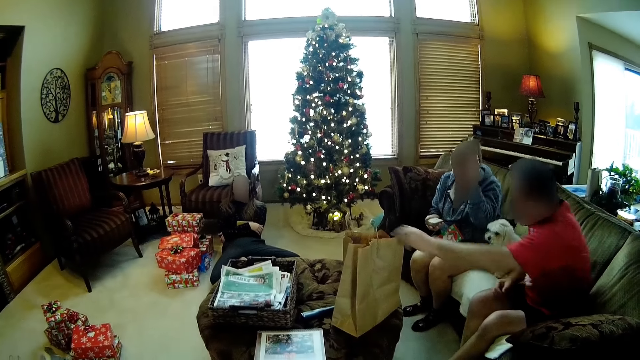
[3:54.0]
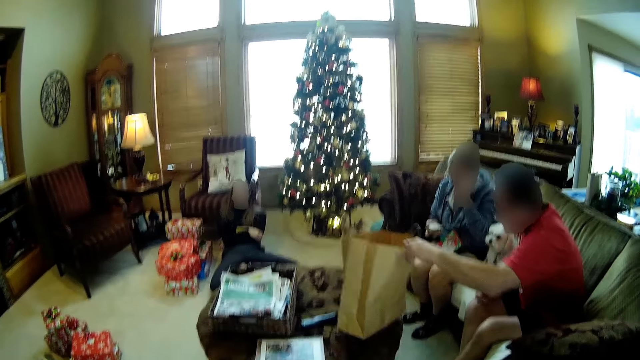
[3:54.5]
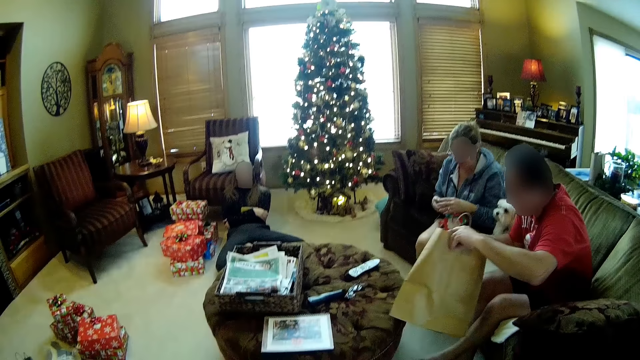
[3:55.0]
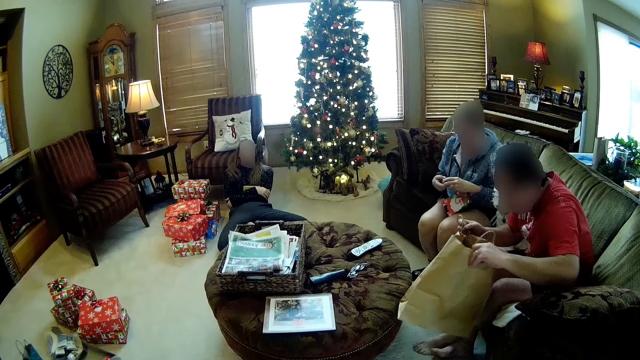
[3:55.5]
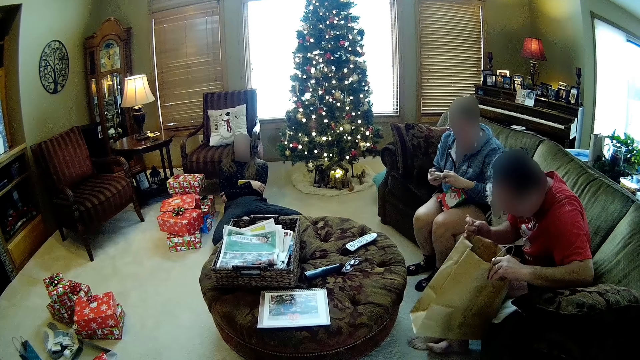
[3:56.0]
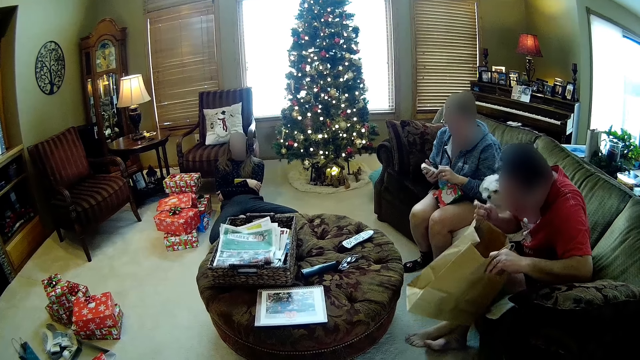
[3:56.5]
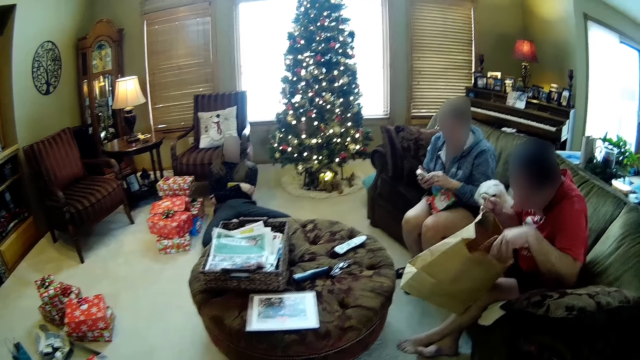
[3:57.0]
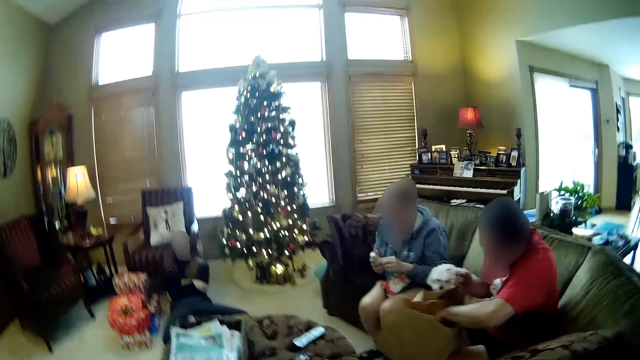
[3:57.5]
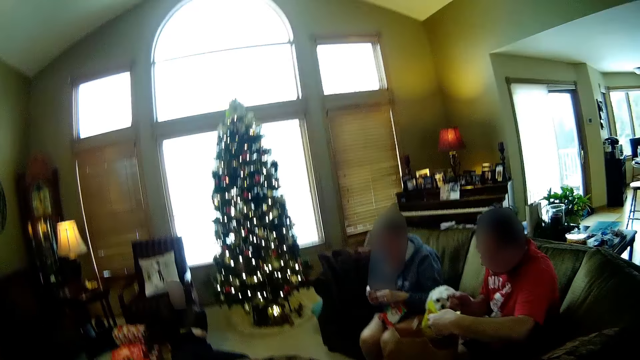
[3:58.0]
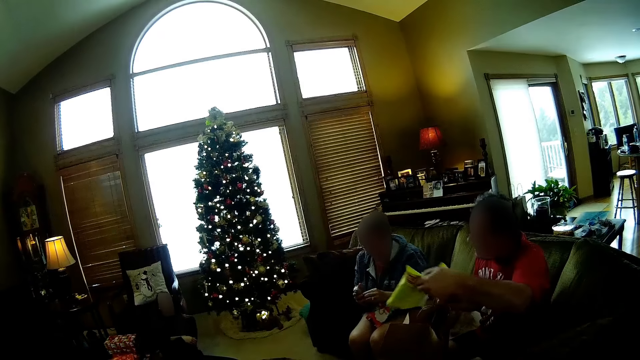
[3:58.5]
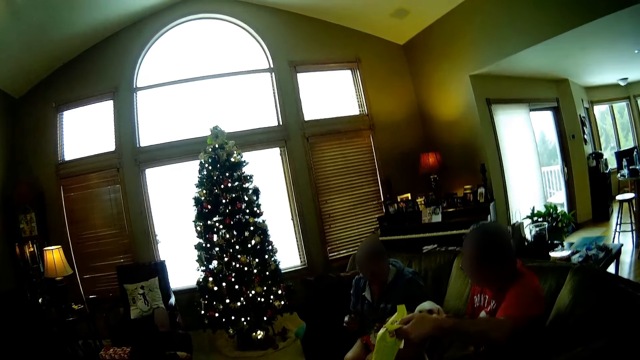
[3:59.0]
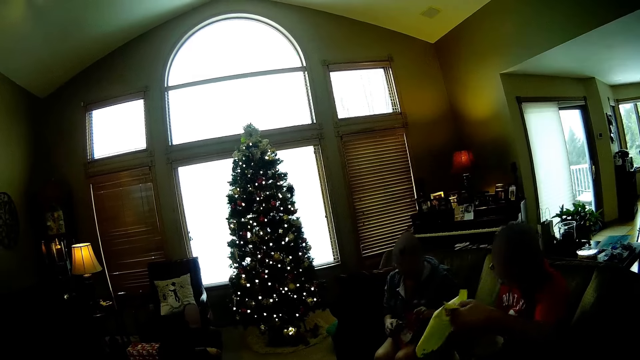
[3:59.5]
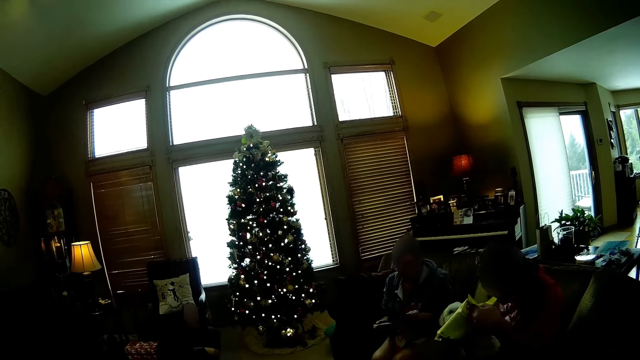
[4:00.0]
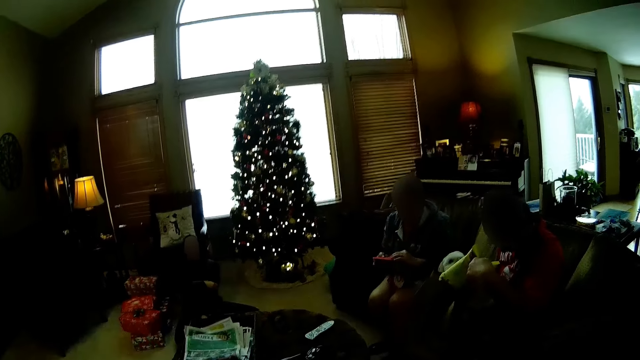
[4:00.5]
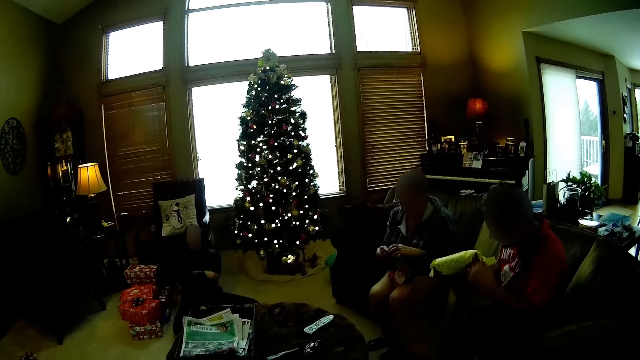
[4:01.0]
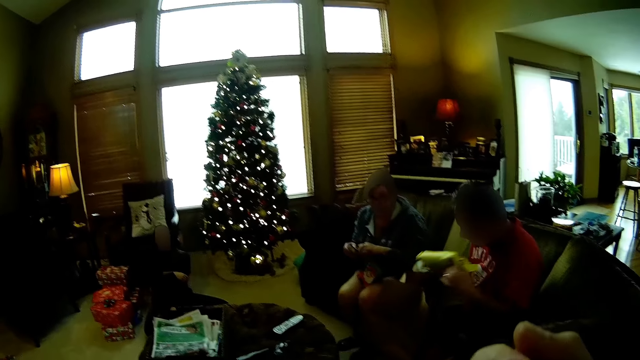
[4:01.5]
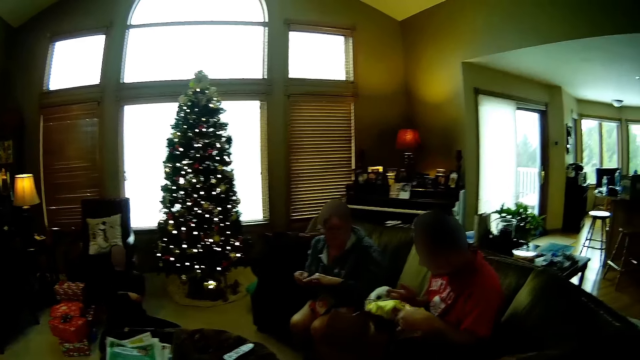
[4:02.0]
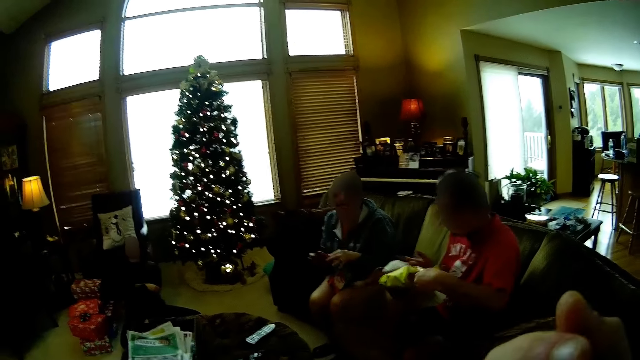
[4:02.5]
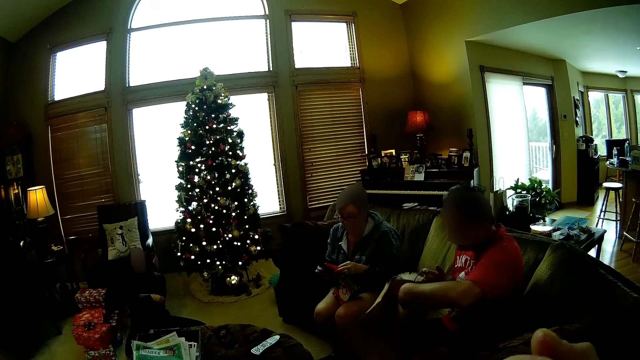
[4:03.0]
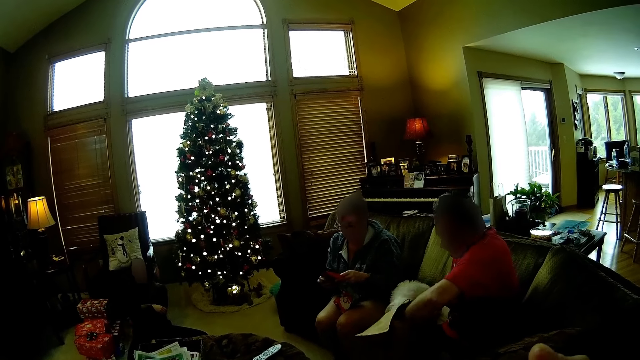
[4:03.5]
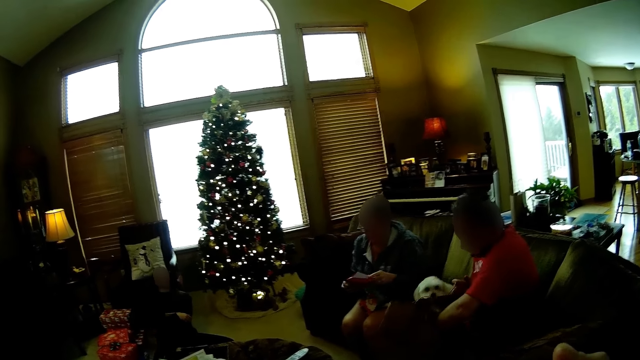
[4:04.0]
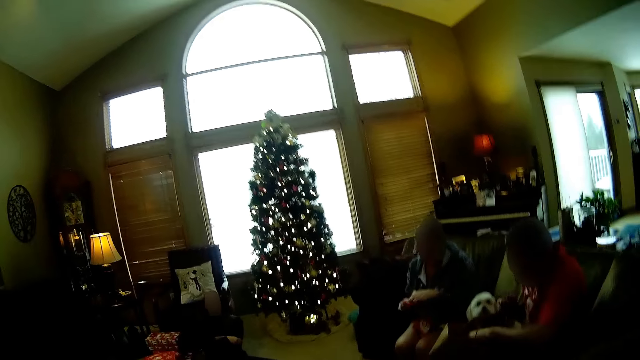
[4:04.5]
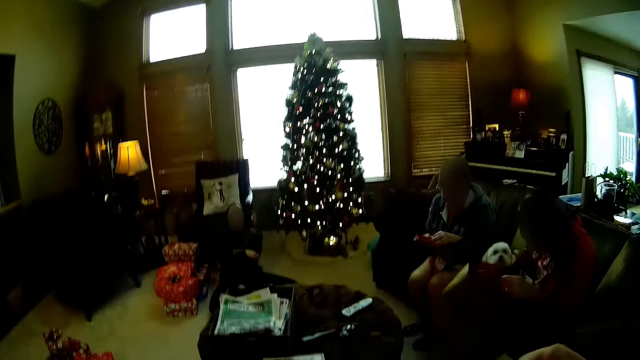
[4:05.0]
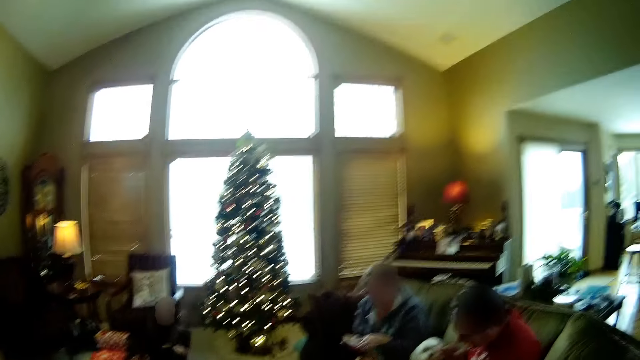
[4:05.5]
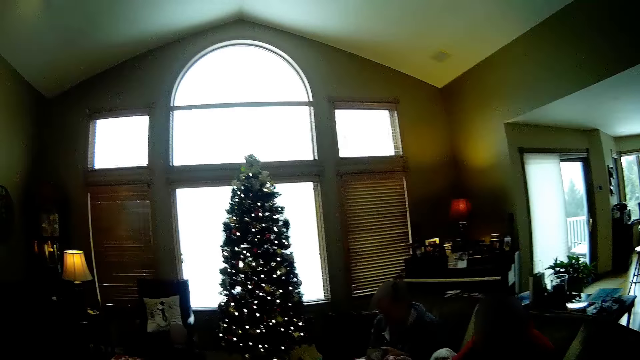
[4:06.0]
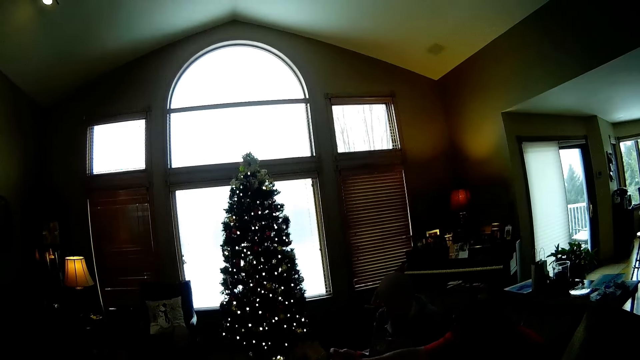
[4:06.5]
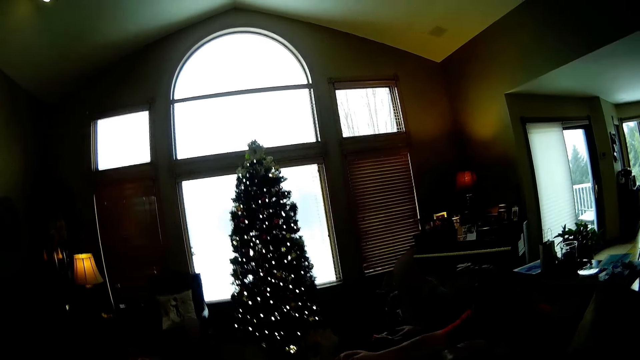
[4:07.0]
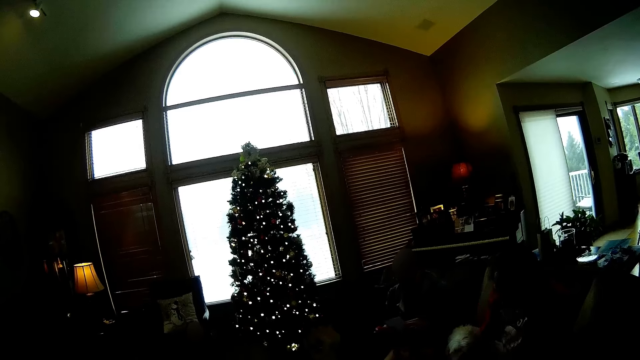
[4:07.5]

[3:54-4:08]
A man touches the paper bag. The man picks up the brown bag from the ottoman with his left hand. The man holds the brown bag in both hands. The man takes a yellow bag from the brown bag with his left hand. The man puts the yellow bag into the brown bag with his left hand. The man places something in the paper bag.

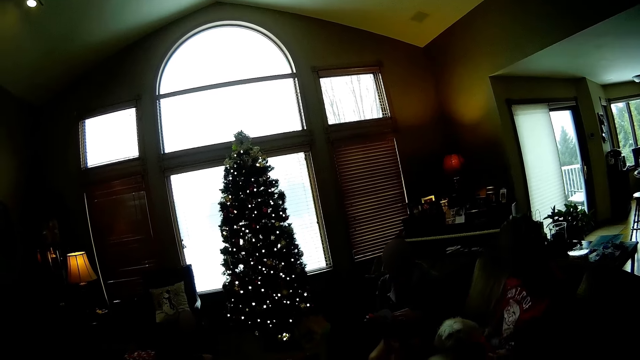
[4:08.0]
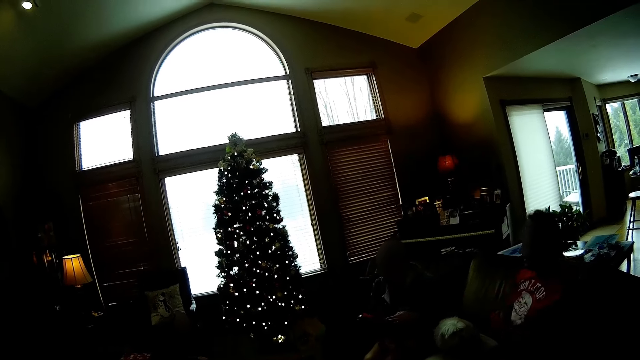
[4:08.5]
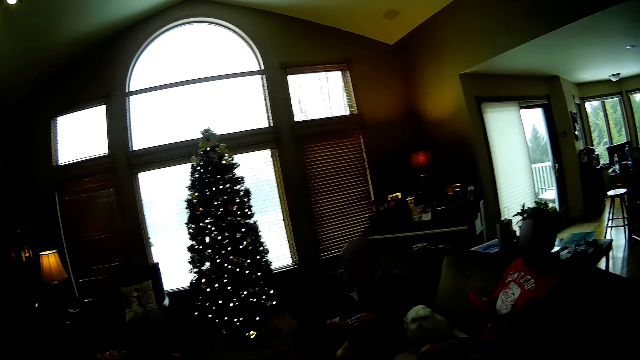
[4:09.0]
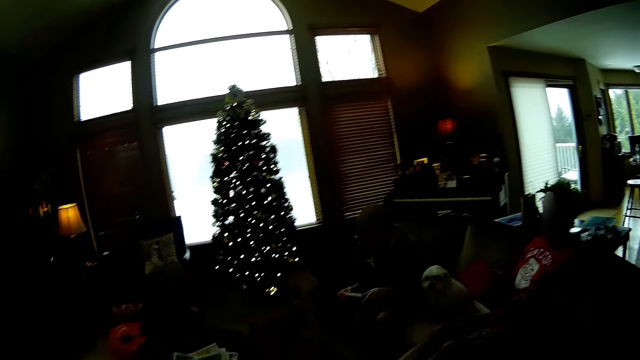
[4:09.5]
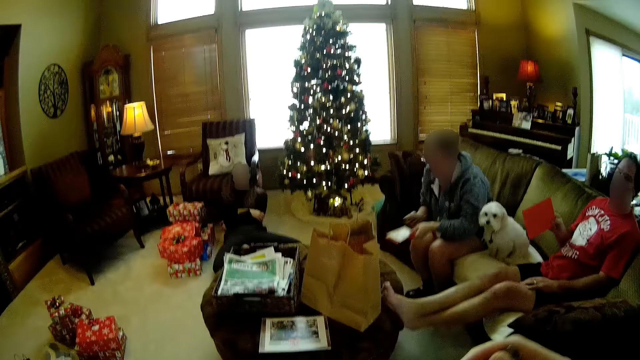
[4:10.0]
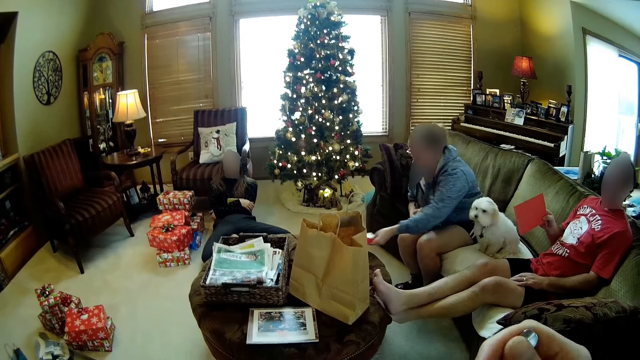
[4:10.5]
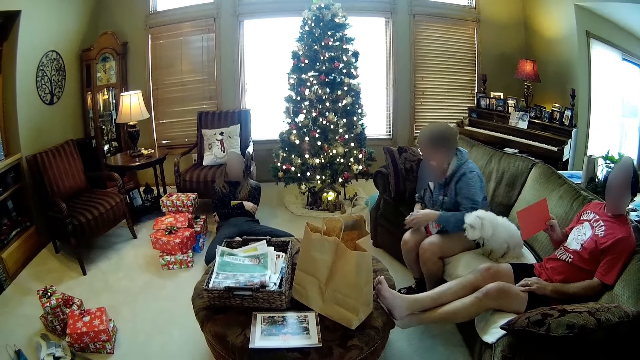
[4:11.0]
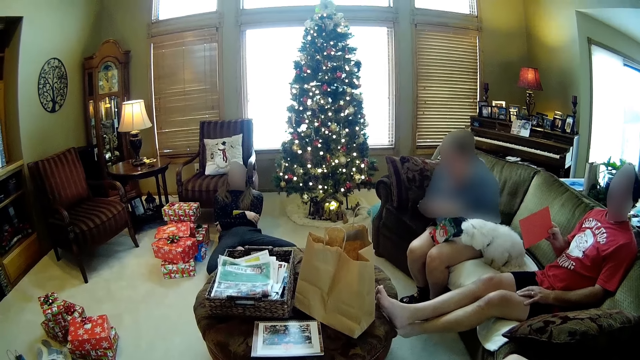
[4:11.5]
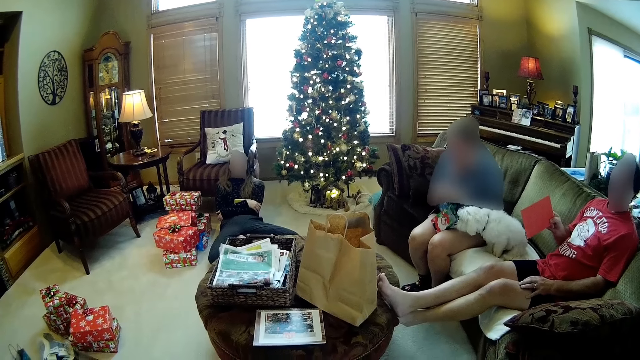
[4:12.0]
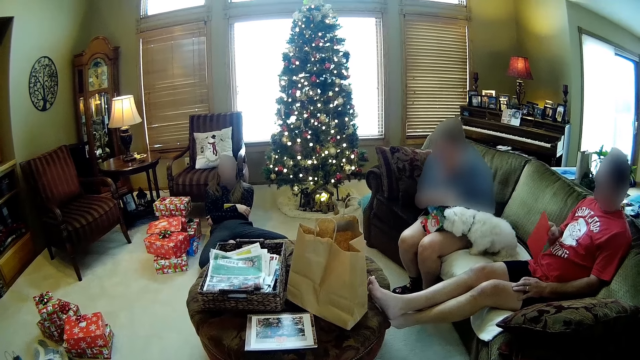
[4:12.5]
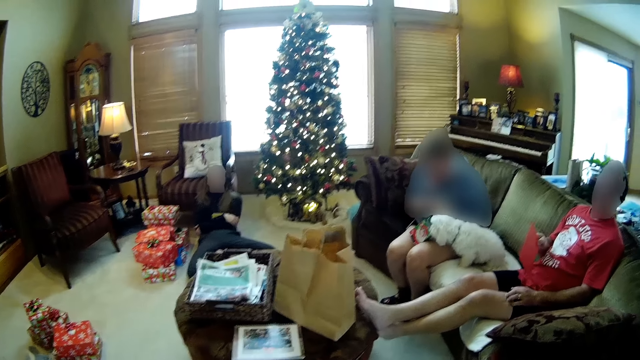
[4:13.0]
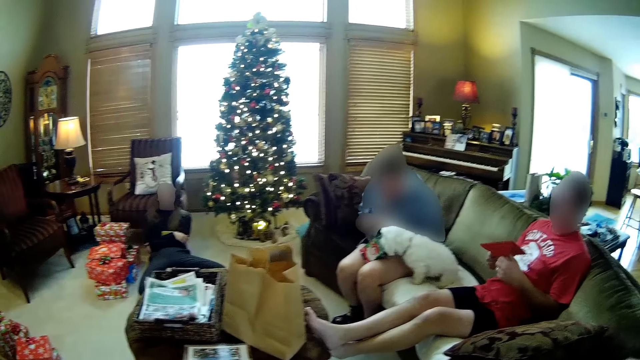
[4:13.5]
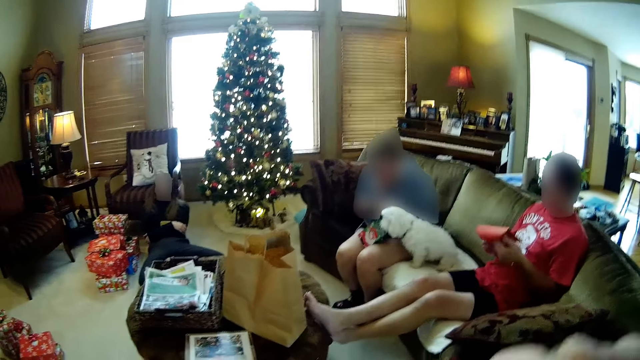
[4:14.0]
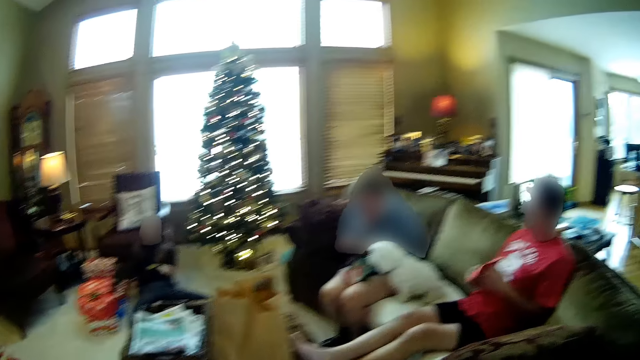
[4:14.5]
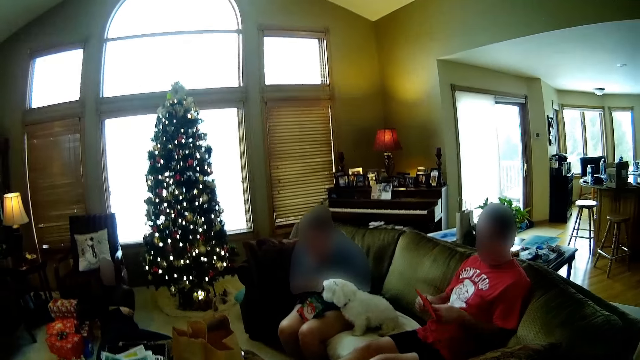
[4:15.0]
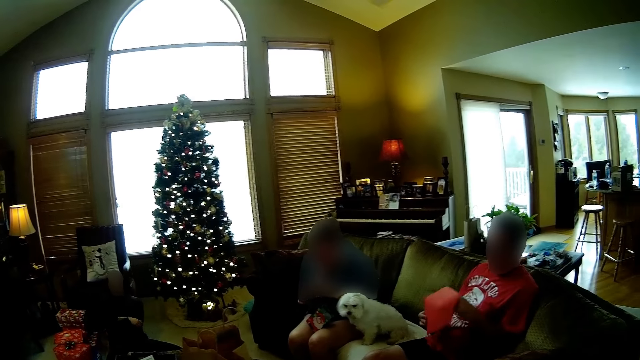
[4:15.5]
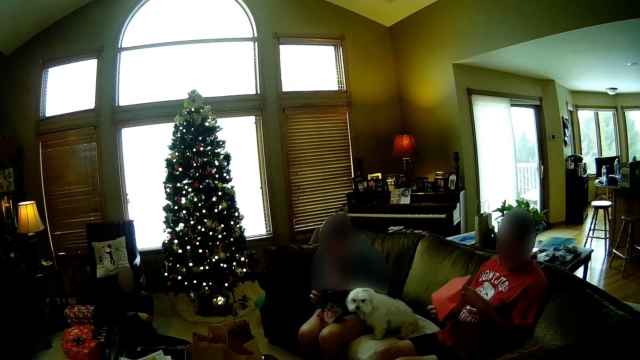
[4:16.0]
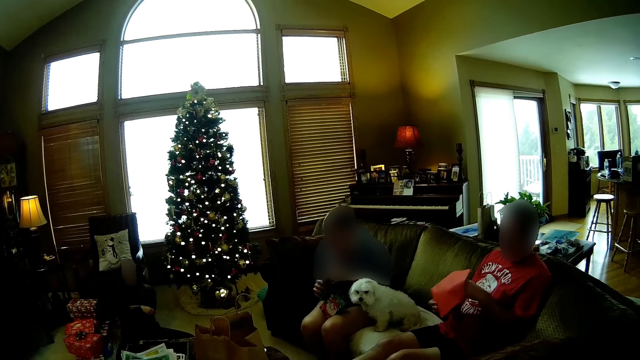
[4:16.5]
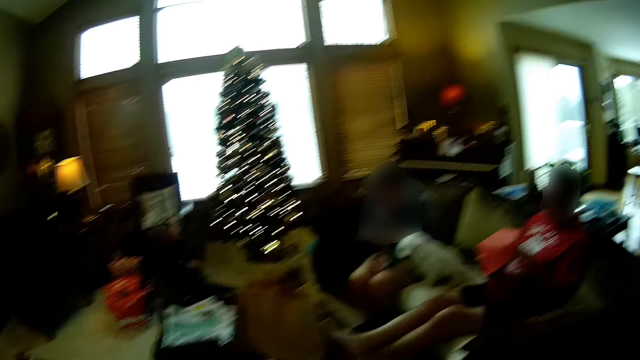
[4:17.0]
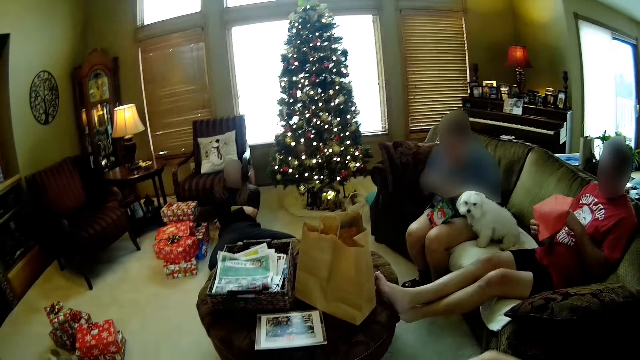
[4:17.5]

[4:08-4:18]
The man holds a red envelope or card with his right hand. He opens the red envelope in both hands.
